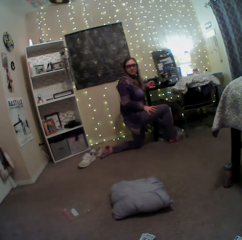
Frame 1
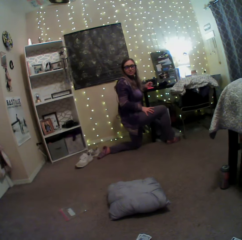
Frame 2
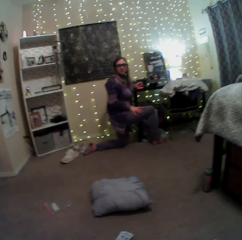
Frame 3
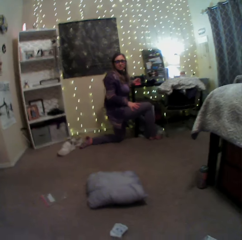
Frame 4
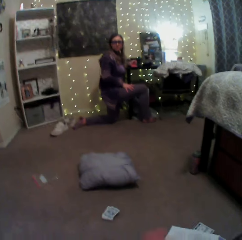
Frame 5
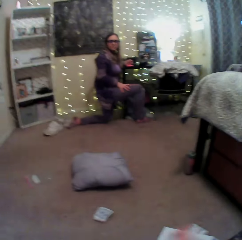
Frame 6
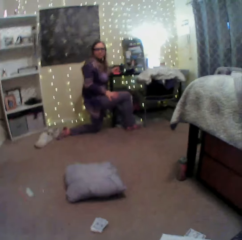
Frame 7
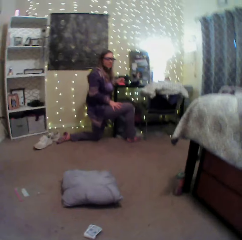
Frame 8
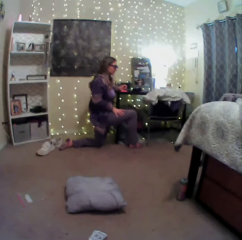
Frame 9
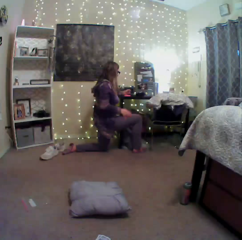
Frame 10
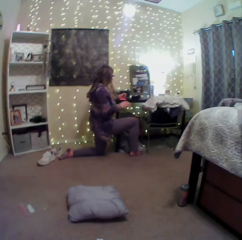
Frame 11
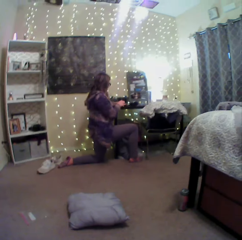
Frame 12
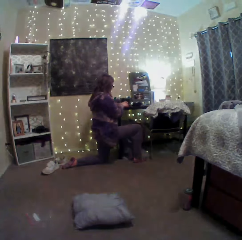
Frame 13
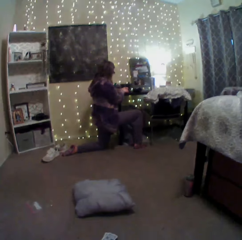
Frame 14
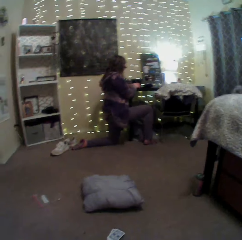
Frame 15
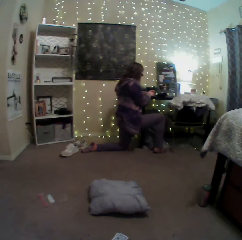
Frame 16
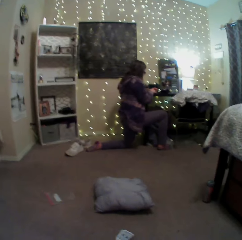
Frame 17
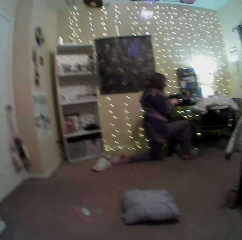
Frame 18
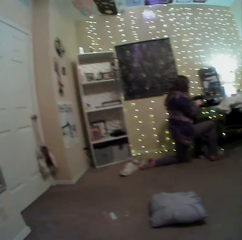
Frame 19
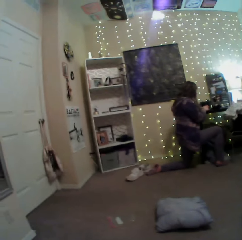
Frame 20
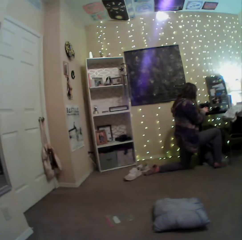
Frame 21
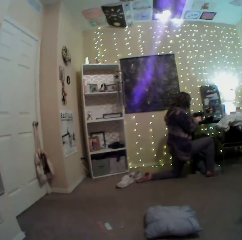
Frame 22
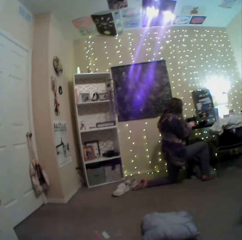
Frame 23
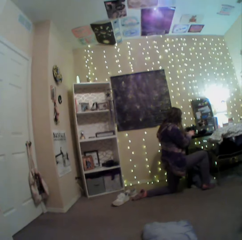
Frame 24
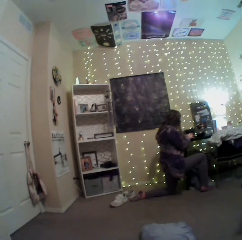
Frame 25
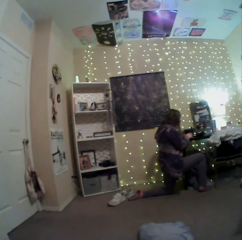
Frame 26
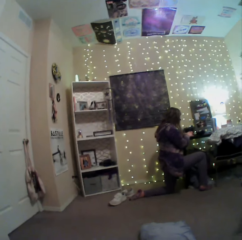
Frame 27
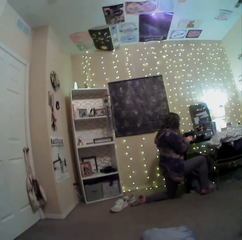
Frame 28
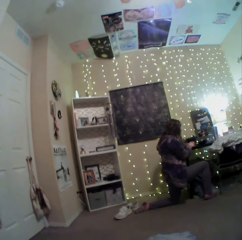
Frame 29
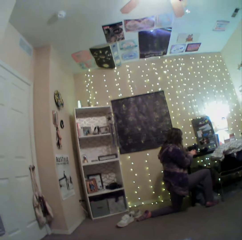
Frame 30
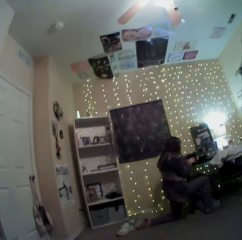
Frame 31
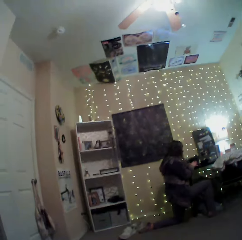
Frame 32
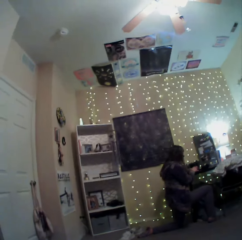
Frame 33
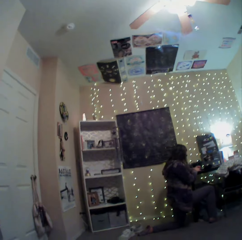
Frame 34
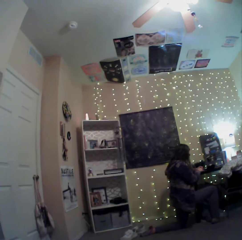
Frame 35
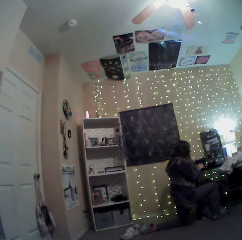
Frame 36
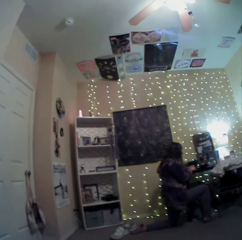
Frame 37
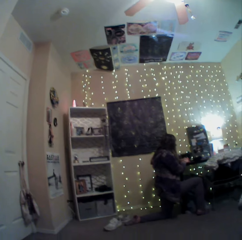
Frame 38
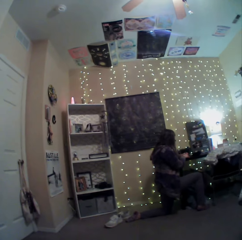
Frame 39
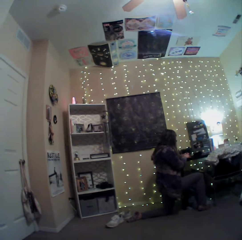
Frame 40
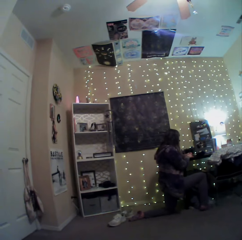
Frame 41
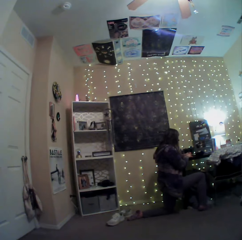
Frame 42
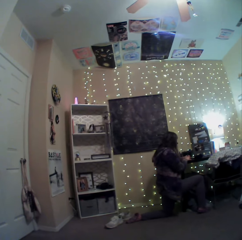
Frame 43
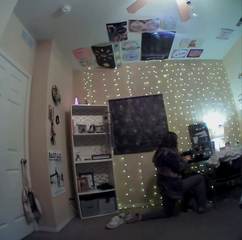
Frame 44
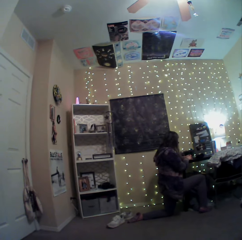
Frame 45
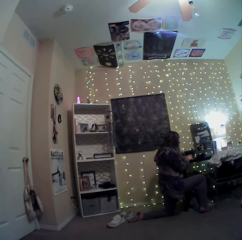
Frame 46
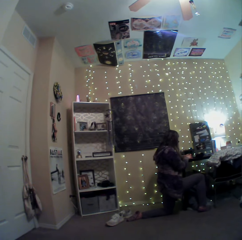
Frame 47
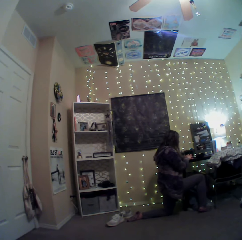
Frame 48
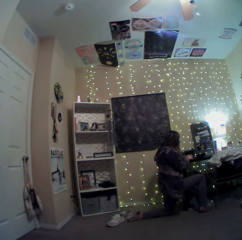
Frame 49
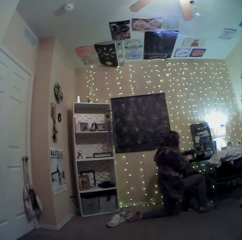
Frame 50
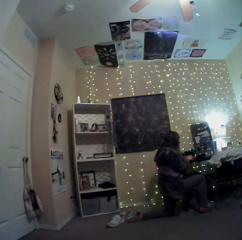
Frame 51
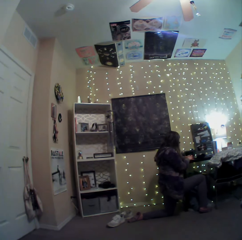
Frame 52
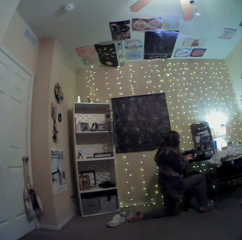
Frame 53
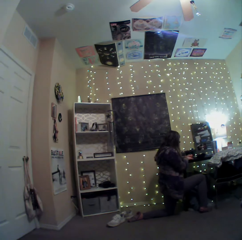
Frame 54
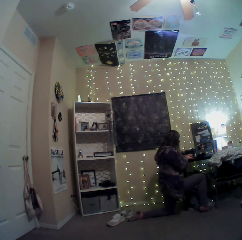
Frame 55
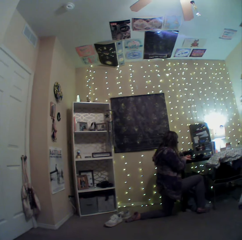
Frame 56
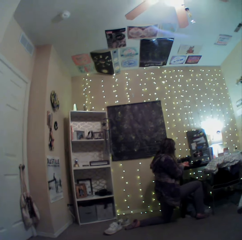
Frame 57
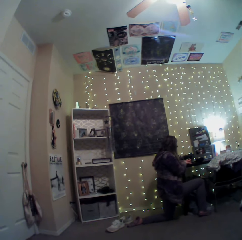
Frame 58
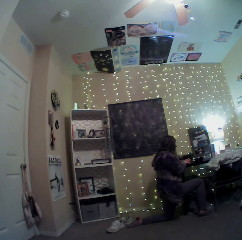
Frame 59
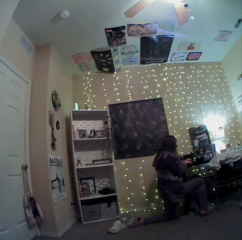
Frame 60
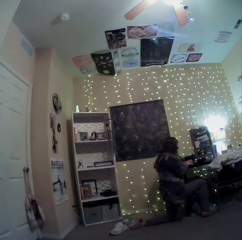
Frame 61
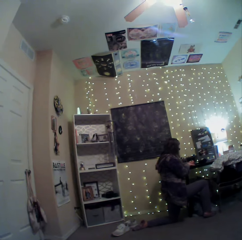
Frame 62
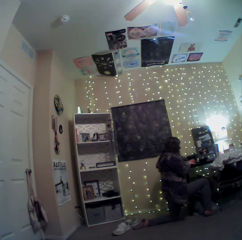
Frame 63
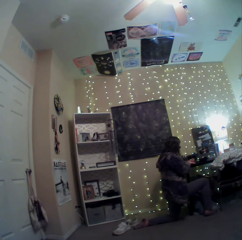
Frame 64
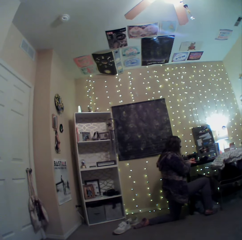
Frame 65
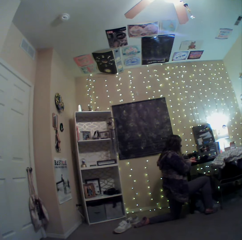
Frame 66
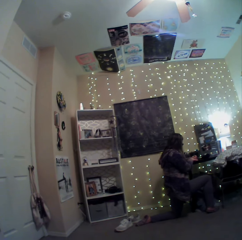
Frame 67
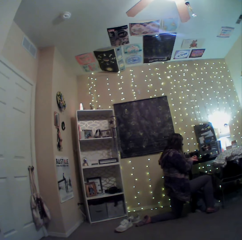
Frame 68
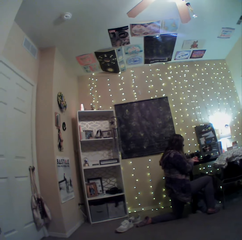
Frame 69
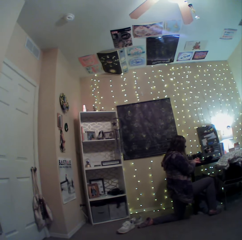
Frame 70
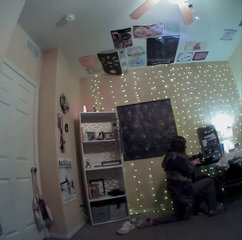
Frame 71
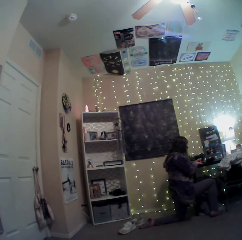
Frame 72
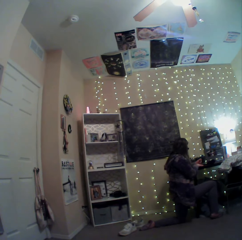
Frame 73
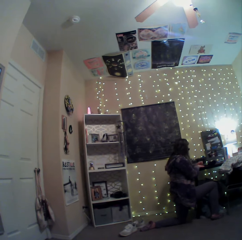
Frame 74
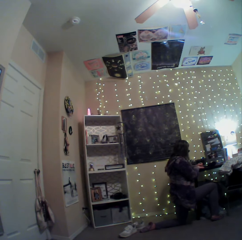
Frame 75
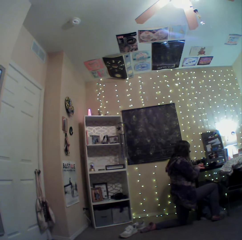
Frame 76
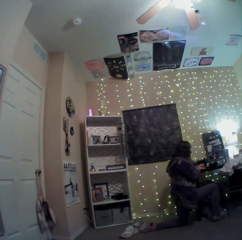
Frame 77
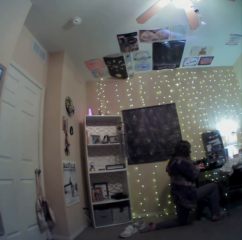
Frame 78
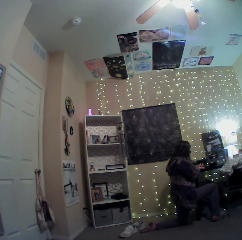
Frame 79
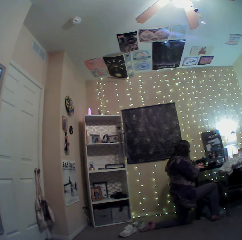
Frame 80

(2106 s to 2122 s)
The camera wearer looks around. The lady writes in a book.

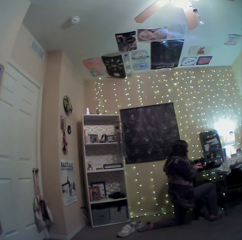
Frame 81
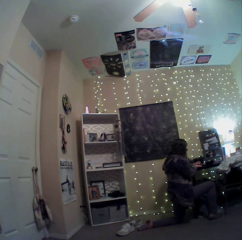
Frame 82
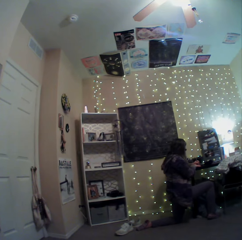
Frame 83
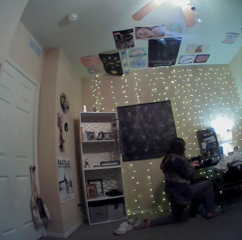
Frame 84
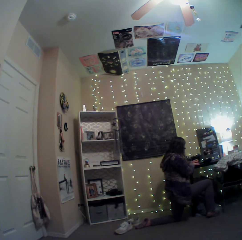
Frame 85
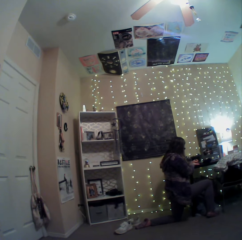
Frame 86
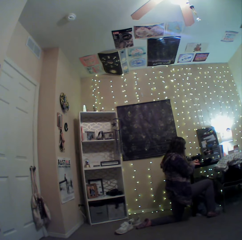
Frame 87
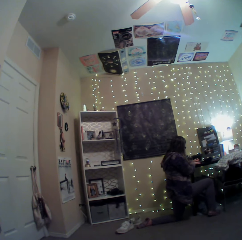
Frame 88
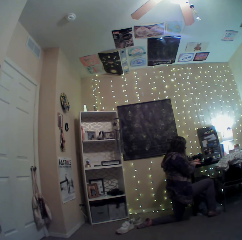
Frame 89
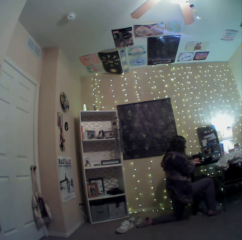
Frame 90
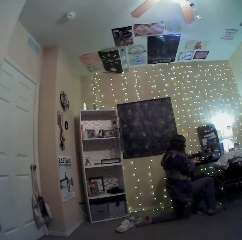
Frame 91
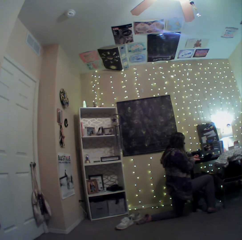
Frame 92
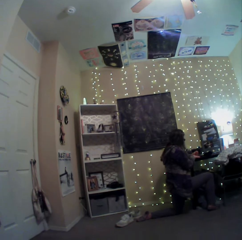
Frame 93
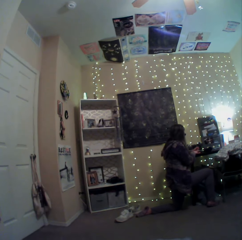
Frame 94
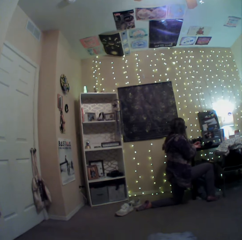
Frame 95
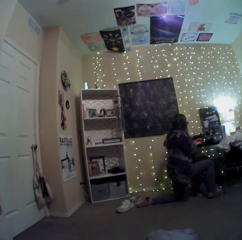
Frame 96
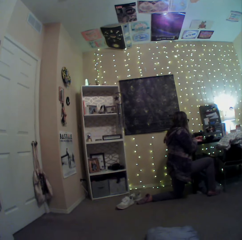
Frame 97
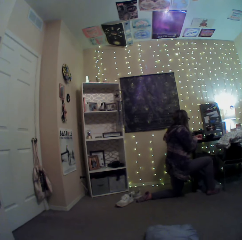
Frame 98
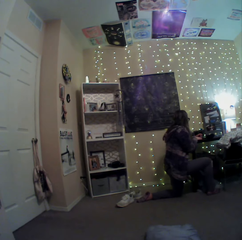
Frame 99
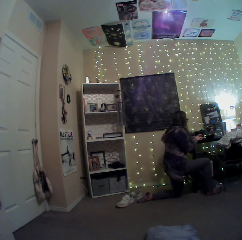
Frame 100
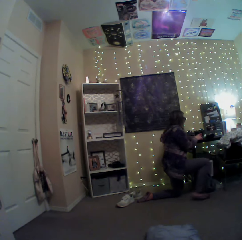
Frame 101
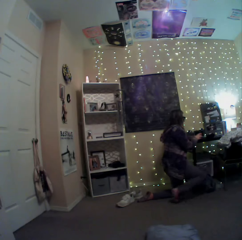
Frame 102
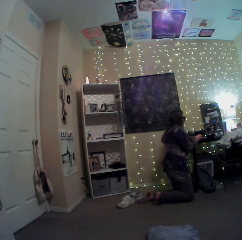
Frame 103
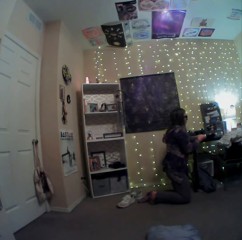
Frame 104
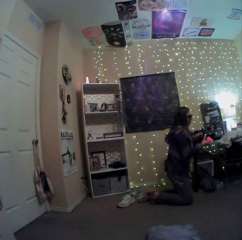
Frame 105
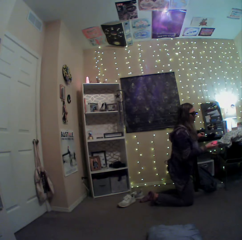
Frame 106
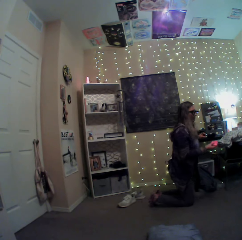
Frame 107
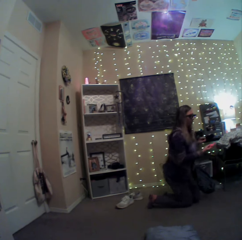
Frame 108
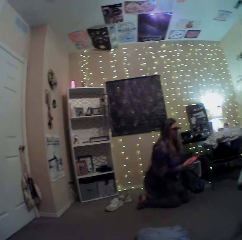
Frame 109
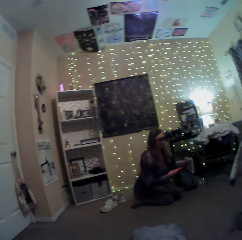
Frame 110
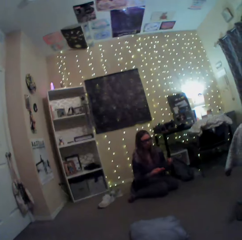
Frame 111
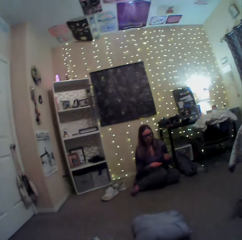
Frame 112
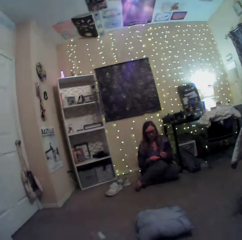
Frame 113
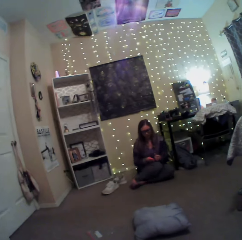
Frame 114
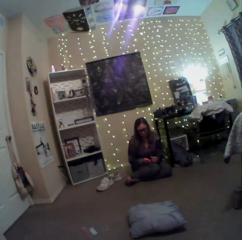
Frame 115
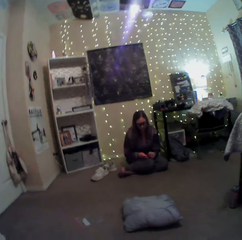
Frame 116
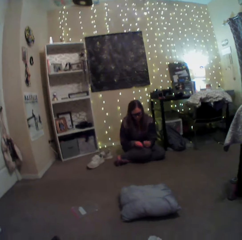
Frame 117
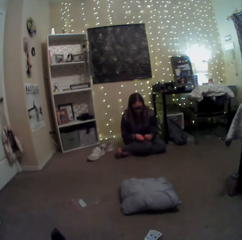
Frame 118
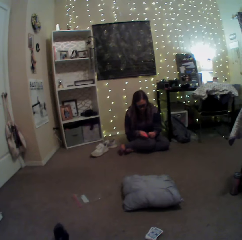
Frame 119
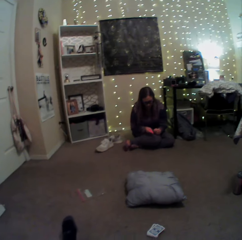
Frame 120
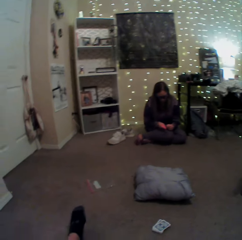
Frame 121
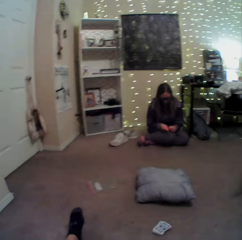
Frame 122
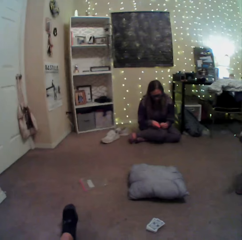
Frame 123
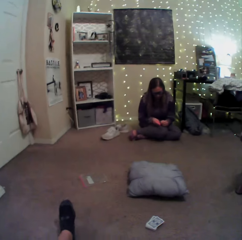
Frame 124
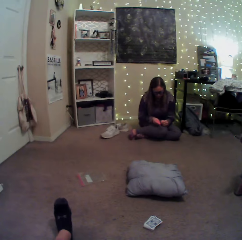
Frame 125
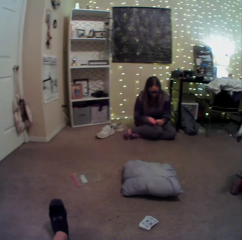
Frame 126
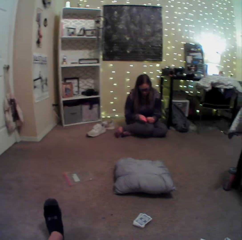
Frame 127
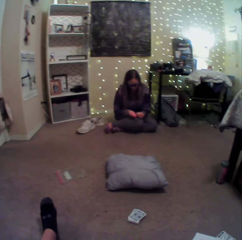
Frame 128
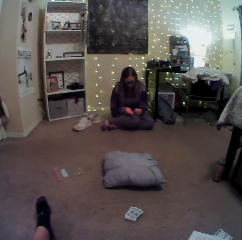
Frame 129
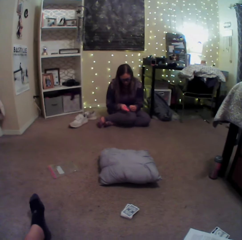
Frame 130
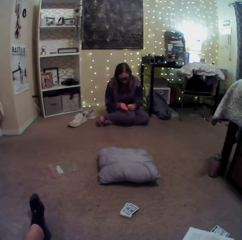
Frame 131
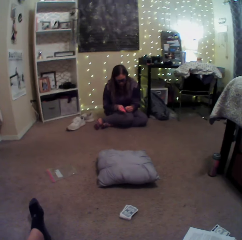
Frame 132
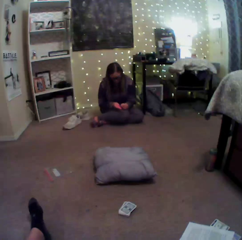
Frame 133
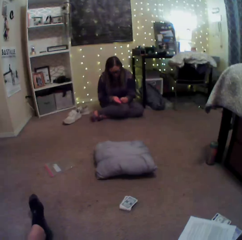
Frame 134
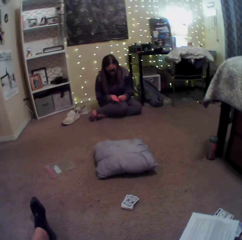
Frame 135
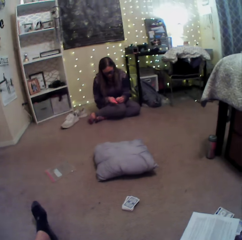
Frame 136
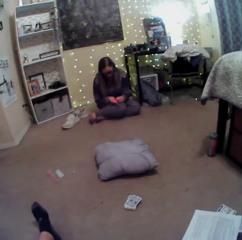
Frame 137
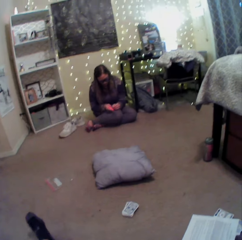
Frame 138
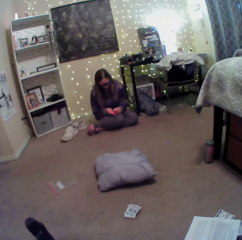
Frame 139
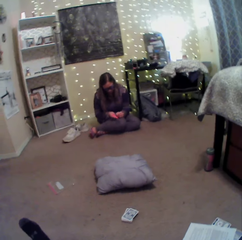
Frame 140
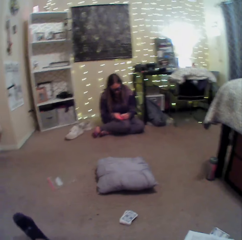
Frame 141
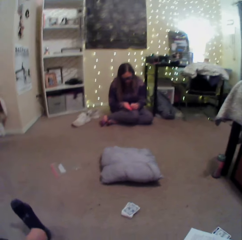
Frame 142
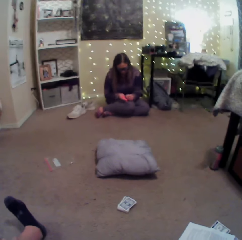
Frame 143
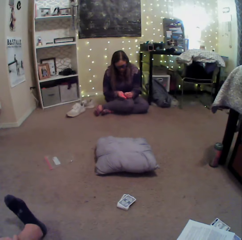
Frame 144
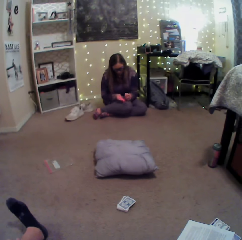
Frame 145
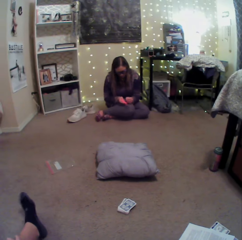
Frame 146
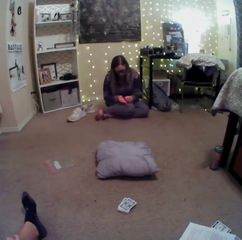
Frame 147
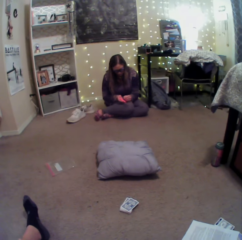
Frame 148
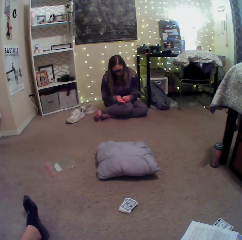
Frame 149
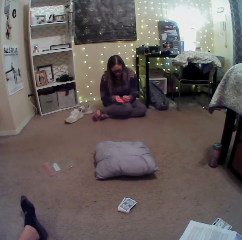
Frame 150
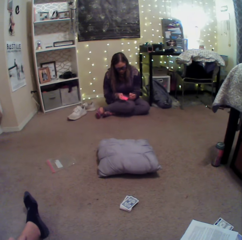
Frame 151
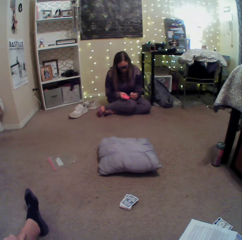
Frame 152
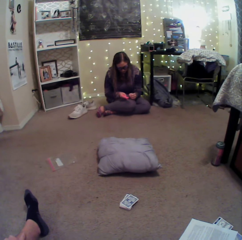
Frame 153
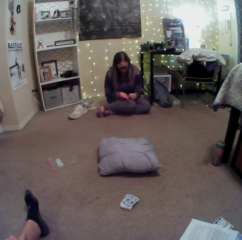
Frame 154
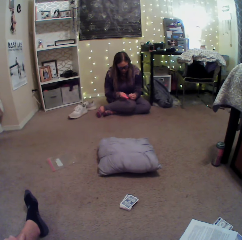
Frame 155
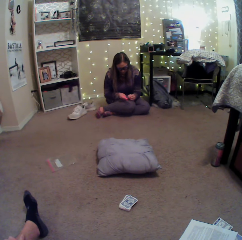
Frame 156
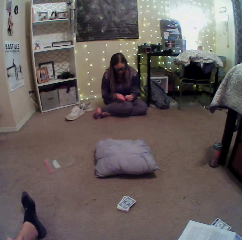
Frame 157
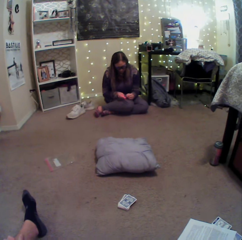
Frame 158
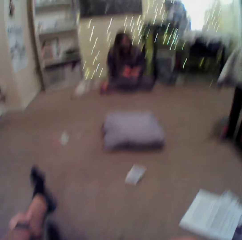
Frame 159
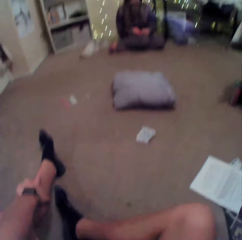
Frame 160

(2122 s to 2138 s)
The lady sits on the floor. She writes on the sticky note or in the book.
